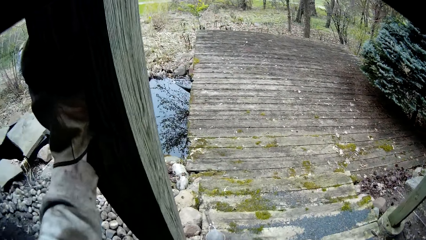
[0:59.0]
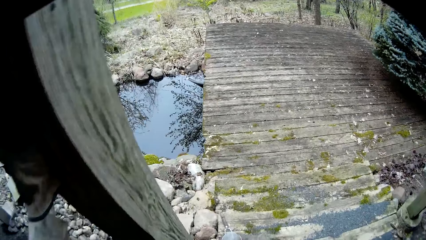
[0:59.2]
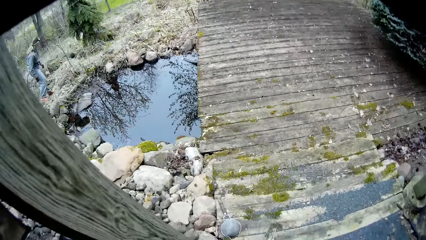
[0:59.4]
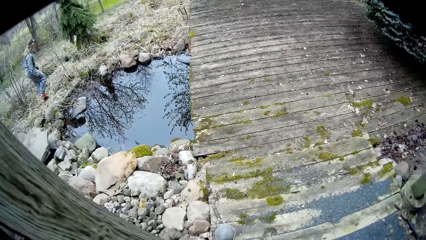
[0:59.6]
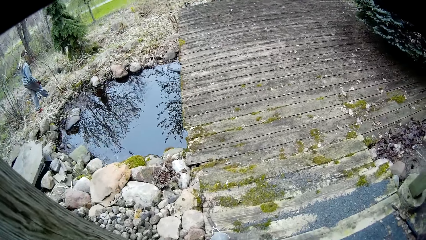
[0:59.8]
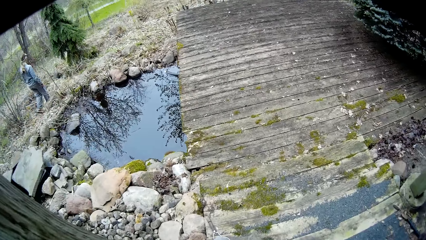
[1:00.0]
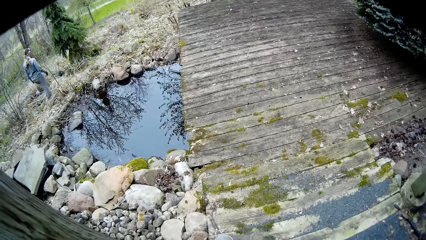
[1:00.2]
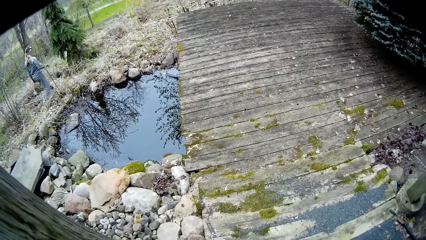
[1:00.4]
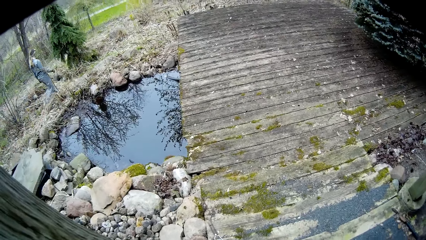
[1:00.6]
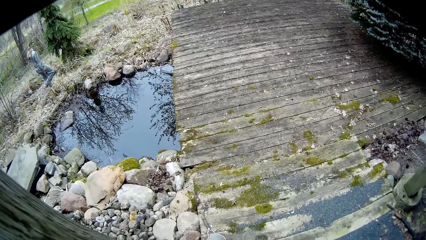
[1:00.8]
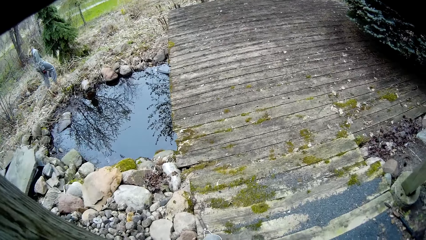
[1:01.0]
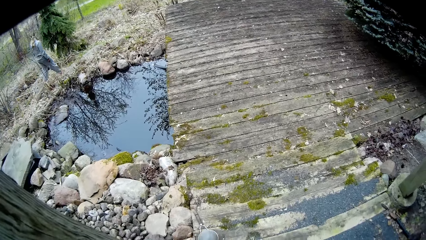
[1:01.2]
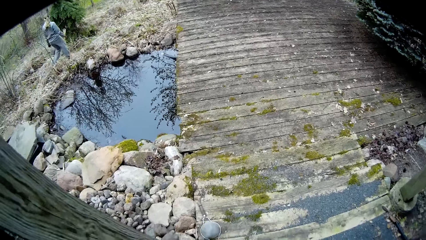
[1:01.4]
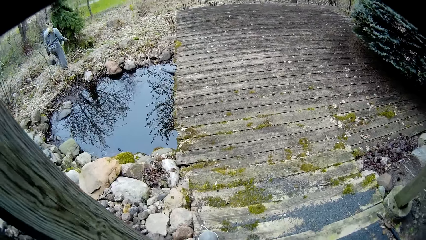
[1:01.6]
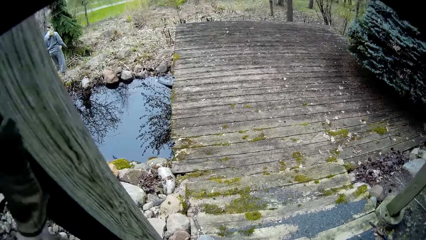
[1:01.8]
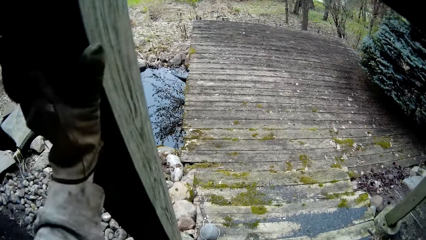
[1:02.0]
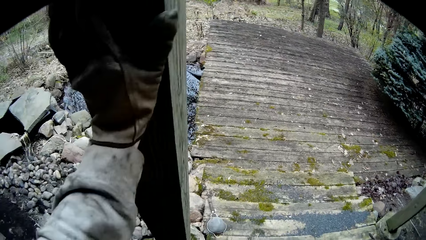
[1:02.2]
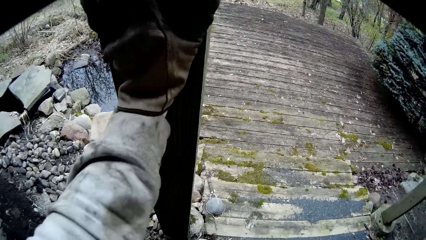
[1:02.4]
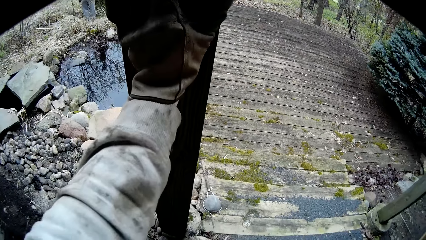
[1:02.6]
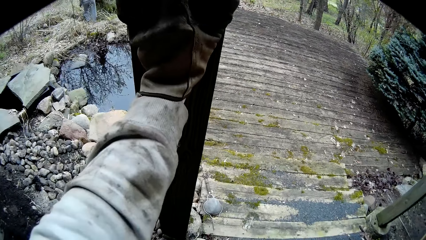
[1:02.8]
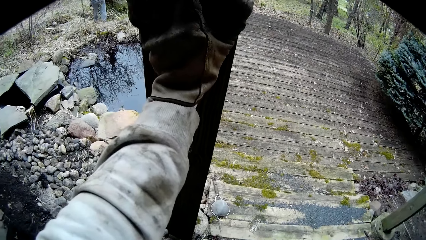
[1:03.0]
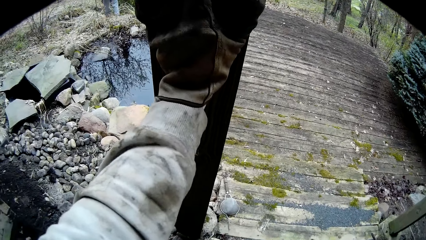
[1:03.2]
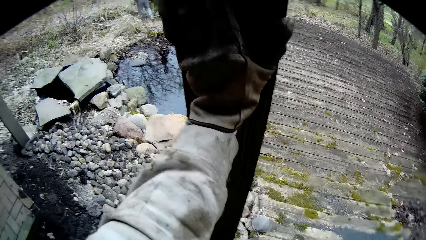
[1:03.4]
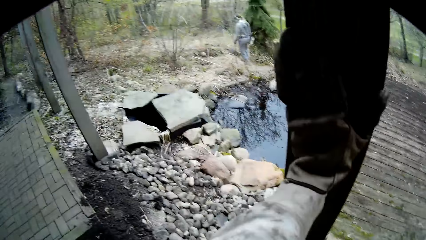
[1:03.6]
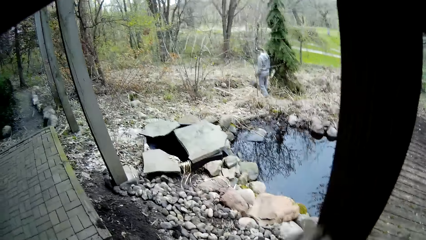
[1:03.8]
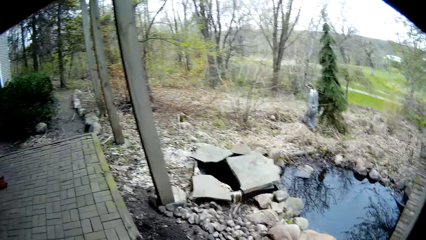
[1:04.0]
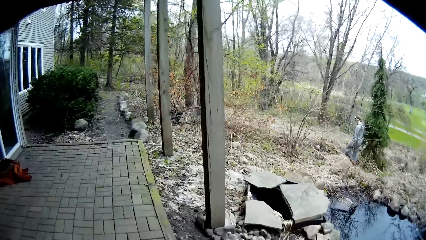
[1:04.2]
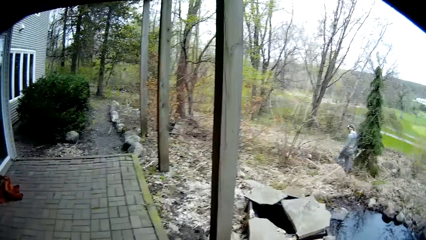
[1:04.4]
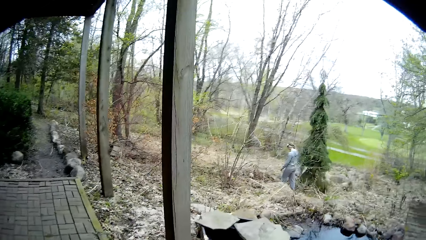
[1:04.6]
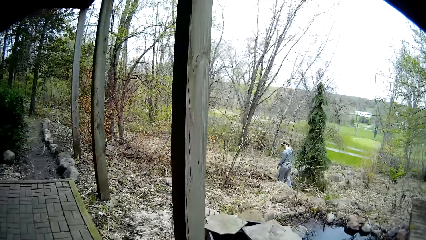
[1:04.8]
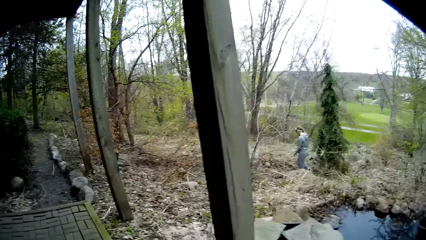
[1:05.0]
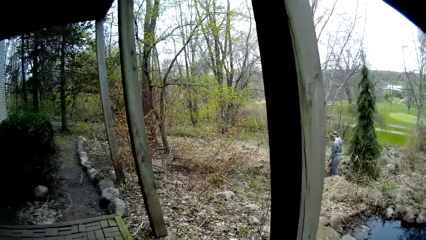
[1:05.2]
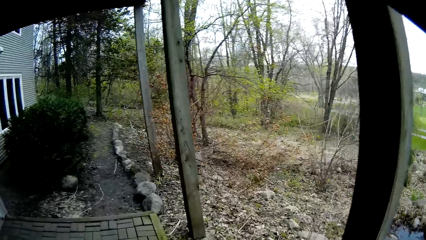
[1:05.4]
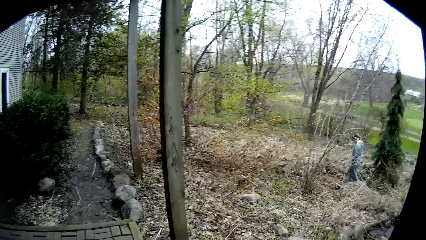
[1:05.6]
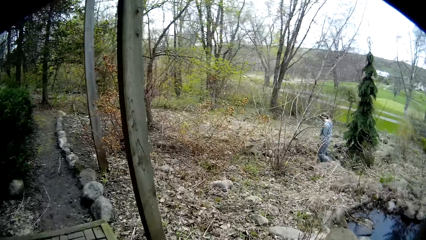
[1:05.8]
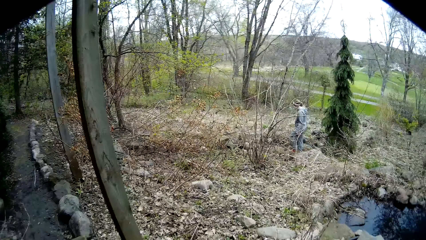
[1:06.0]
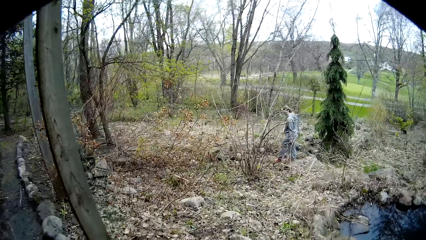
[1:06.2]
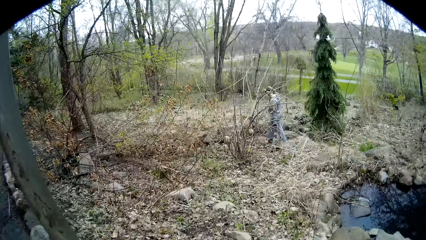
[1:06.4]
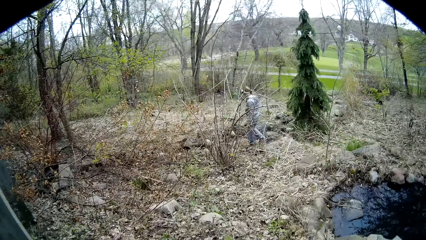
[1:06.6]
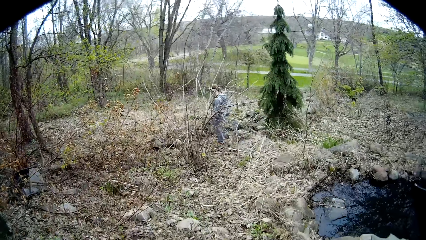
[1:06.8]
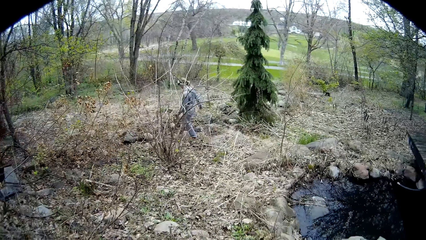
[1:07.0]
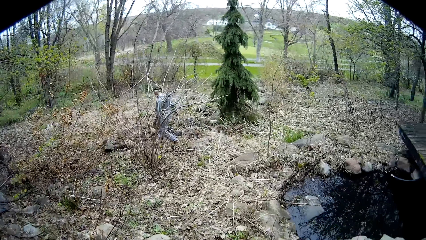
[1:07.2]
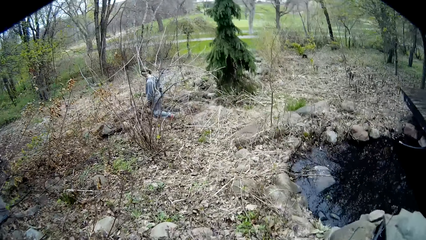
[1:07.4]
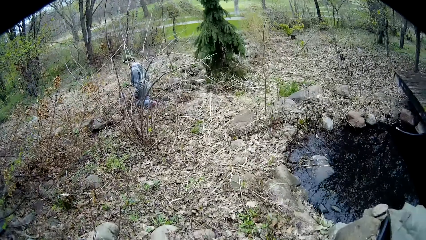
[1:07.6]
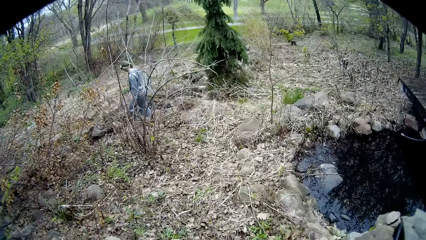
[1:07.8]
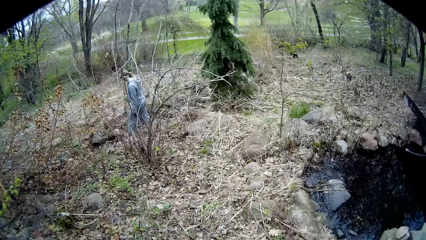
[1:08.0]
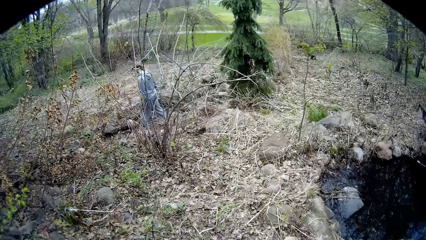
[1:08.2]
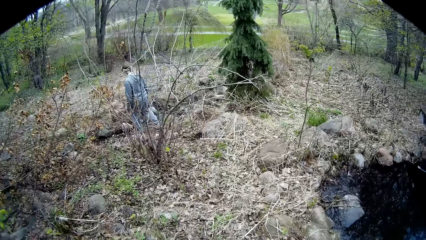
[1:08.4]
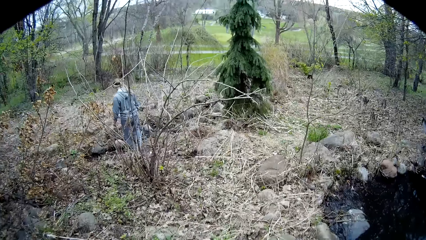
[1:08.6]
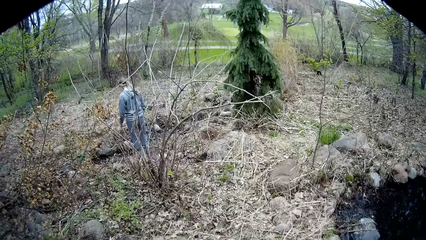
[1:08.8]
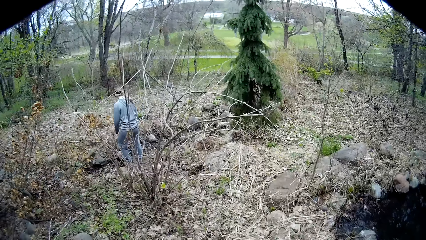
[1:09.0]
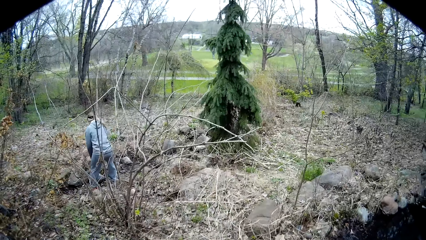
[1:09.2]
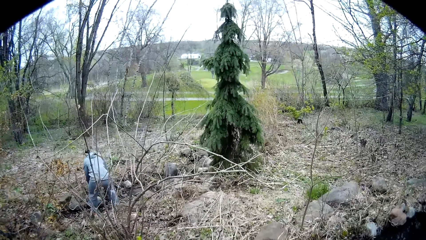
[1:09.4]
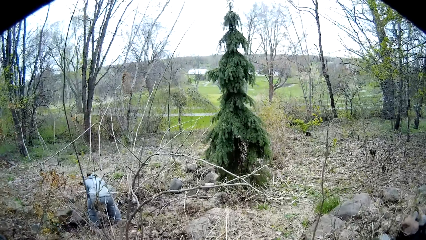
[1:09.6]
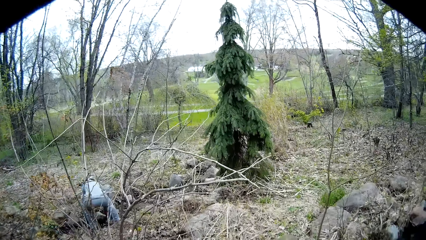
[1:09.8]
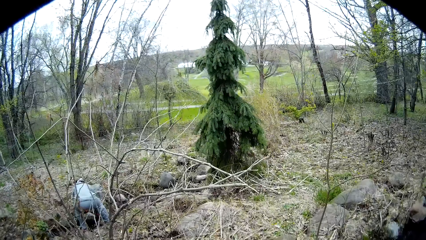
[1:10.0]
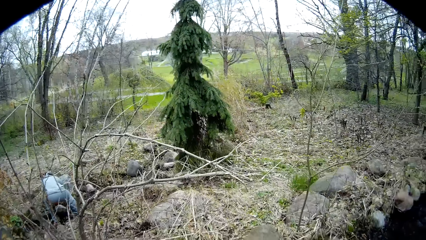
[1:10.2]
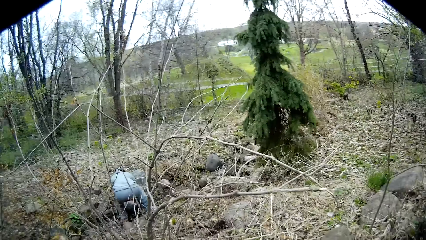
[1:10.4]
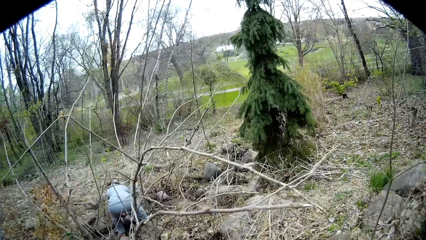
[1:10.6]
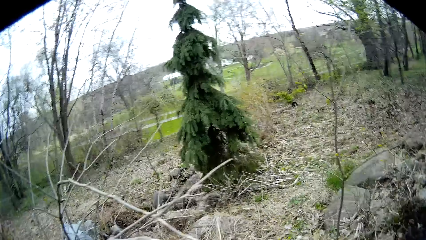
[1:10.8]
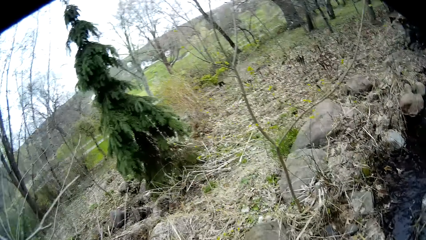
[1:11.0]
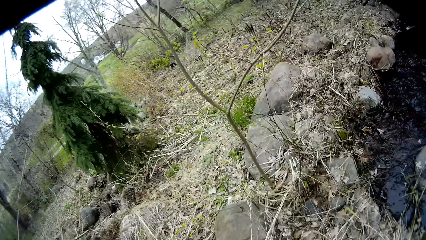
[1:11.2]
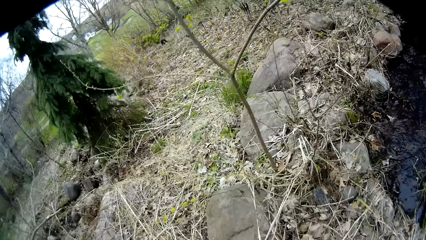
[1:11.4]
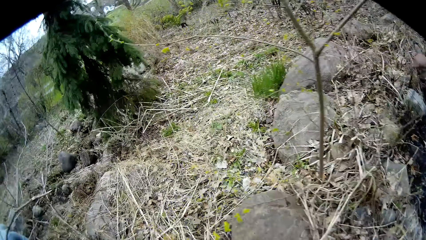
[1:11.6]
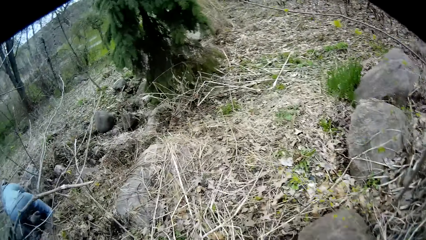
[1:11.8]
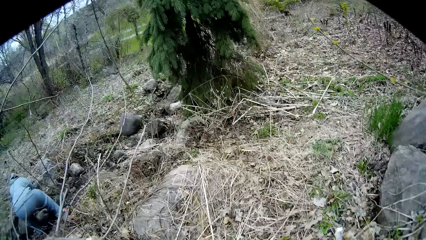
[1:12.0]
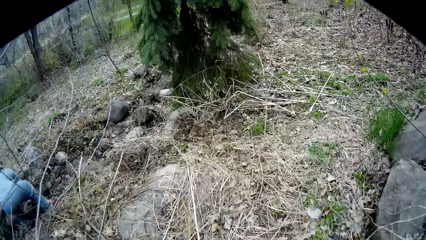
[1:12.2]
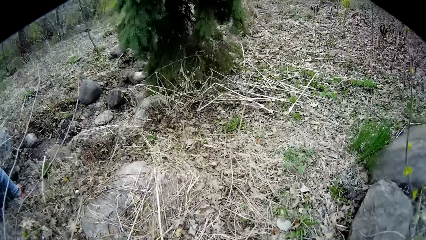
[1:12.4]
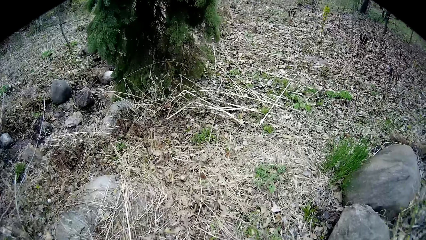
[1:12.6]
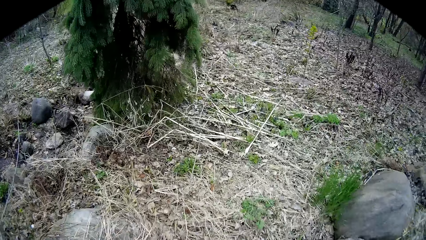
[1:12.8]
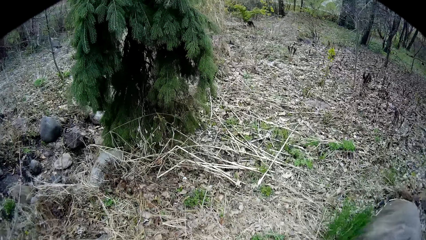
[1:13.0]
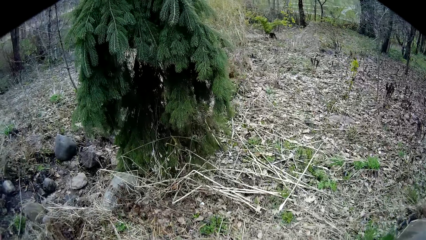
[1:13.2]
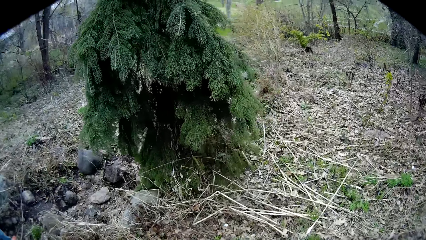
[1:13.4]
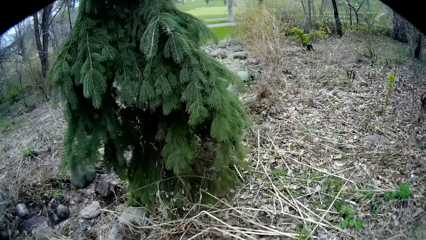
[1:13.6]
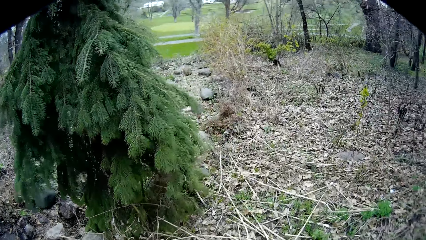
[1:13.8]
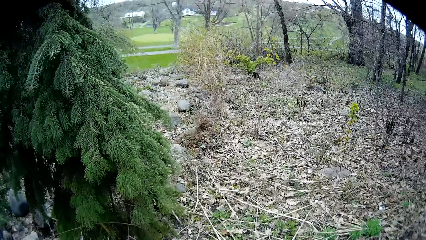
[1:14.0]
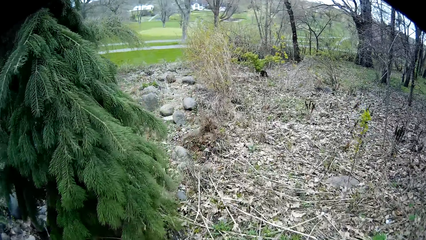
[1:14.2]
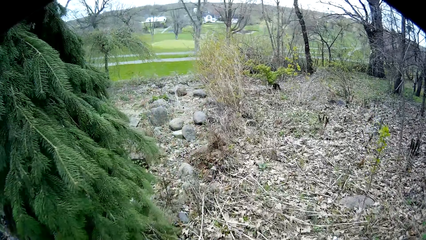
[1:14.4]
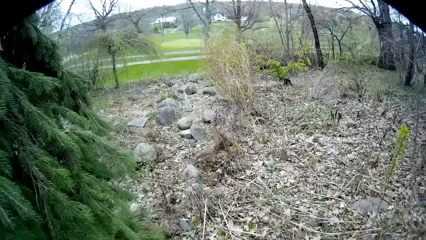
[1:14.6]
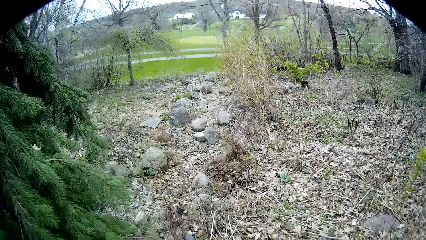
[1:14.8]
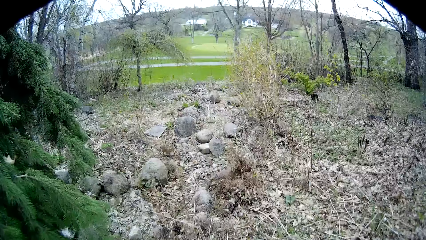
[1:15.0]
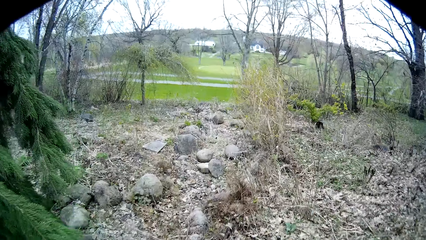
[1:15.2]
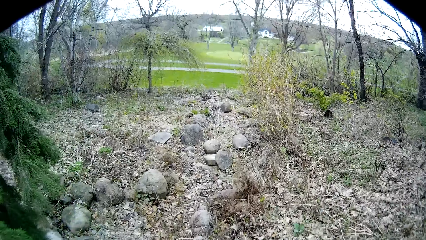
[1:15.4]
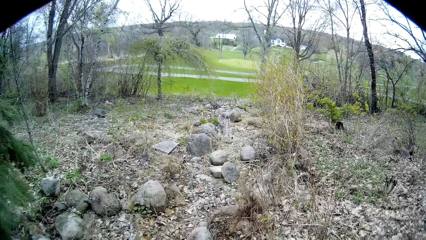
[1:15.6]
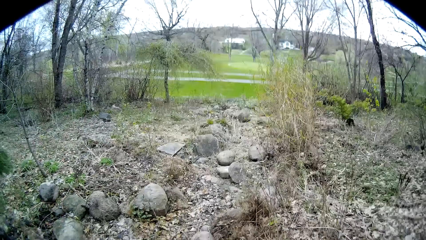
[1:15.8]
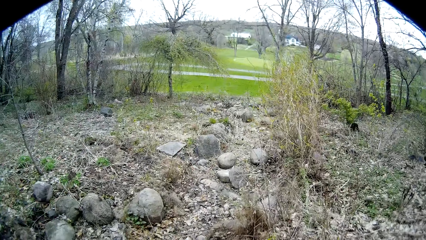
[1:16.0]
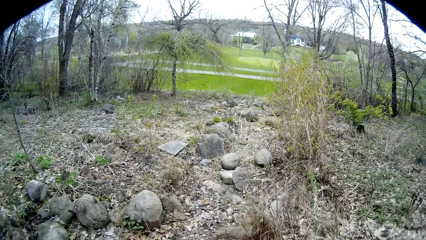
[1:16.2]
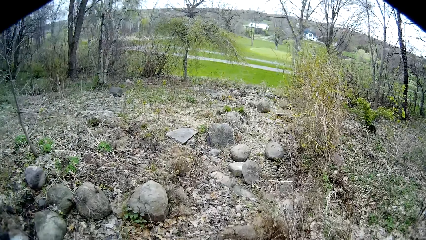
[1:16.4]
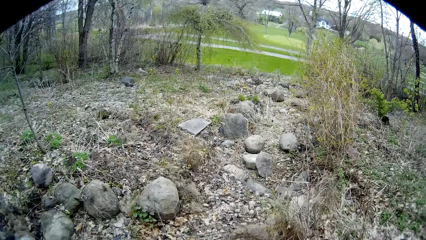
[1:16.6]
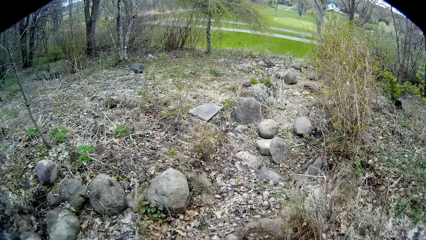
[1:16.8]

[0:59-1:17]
The camera wearer holds the patio. They look around. The woman walks in the compound. The camera wearer looks around, and holds the patio. They look around. They turn around. They walk on the pavement. They turn around. They walk in the compound. The woman picks up a rock from the floor with both hands. The camera wearer looks around. They walk in the compound.
